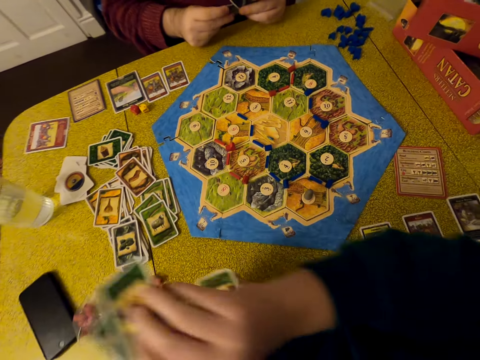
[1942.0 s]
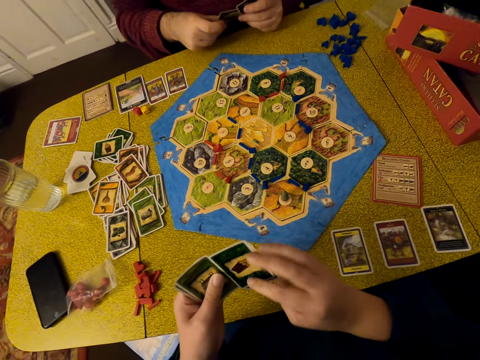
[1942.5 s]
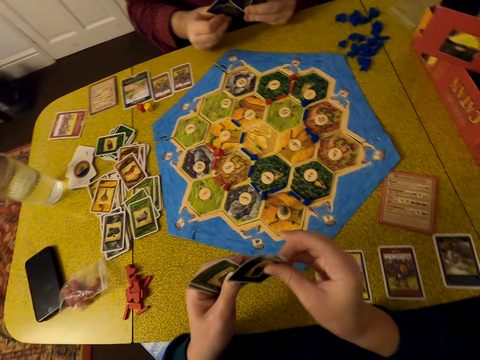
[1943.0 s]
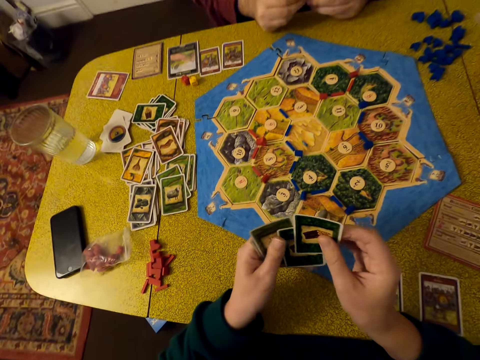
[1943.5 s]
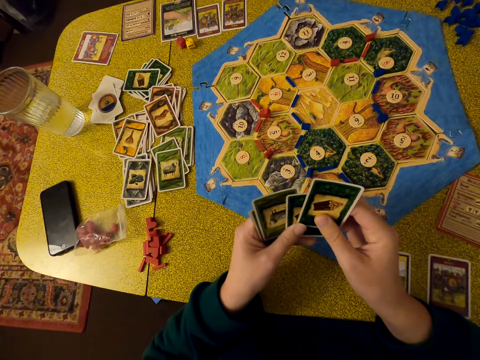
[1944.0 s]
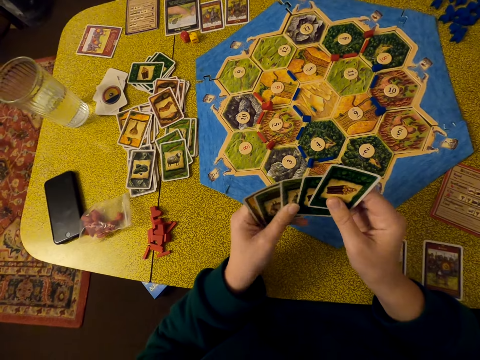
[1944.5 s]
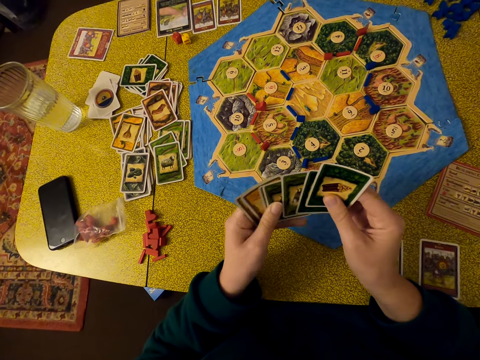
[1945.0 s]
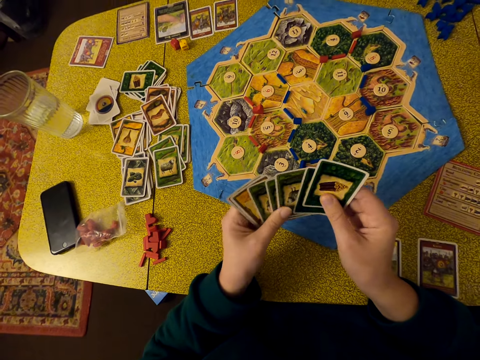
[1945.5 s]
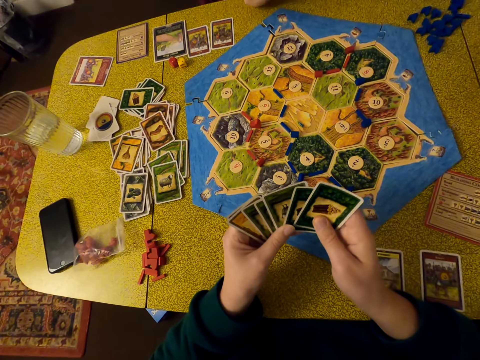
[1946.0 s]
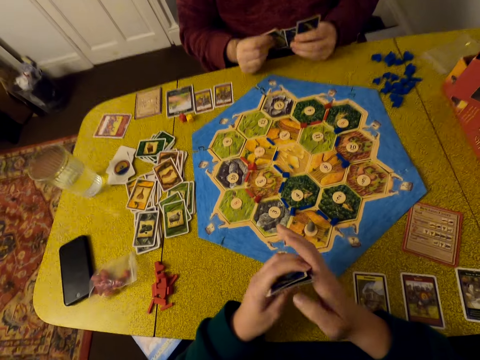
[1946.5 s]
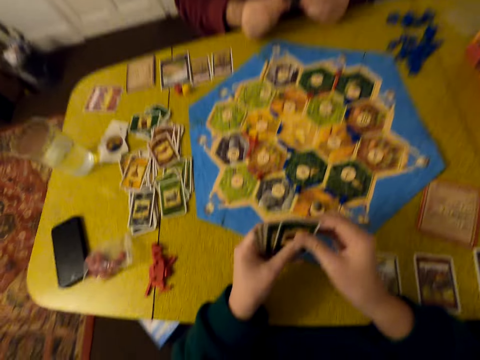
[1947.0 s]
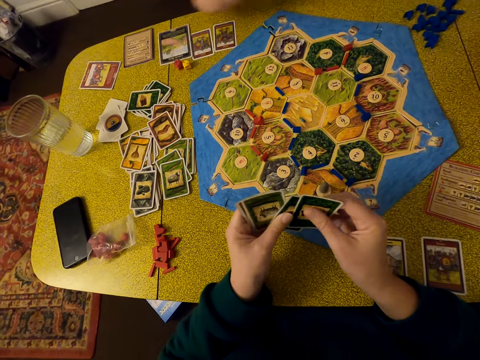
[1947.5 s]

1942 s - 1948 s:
The camera wearer arranges cards. They shuffle cards.

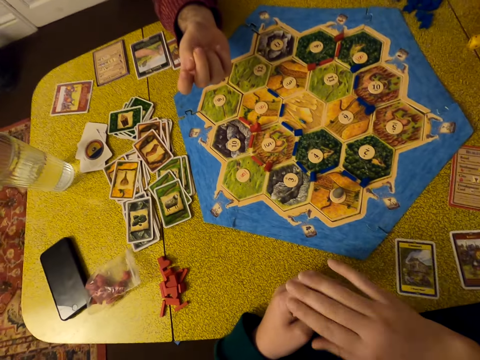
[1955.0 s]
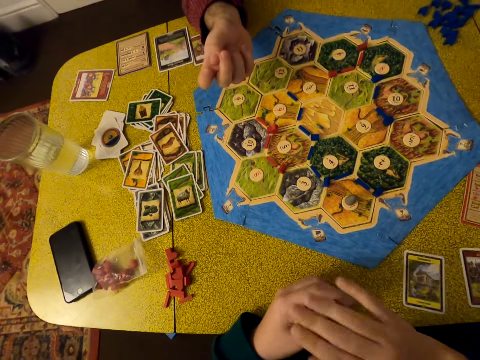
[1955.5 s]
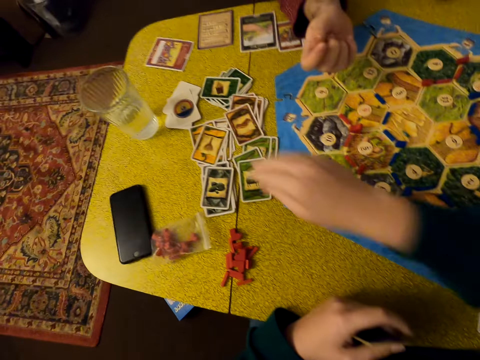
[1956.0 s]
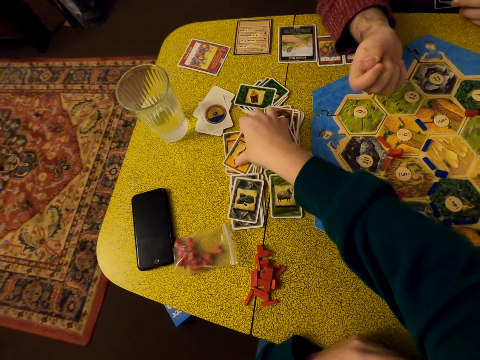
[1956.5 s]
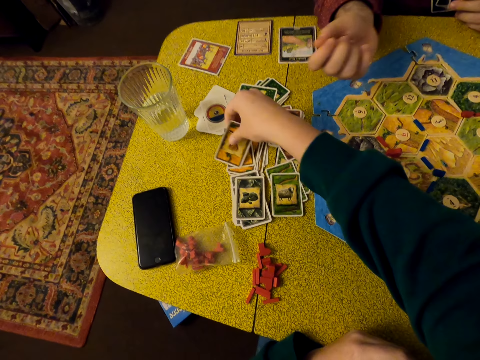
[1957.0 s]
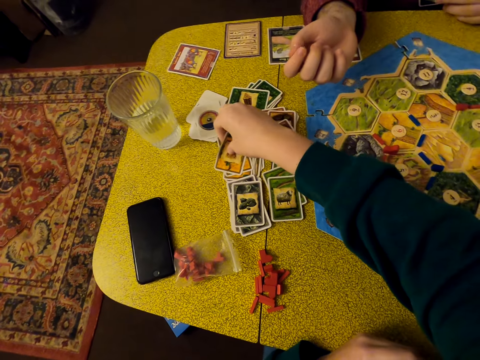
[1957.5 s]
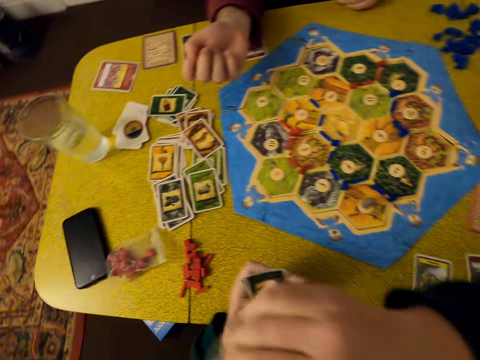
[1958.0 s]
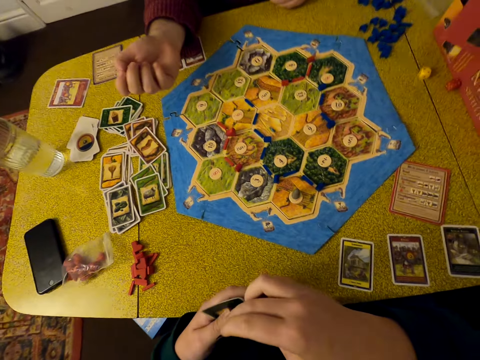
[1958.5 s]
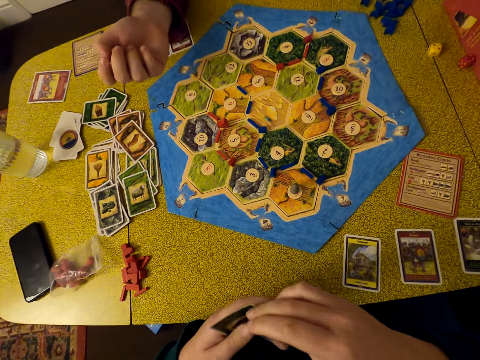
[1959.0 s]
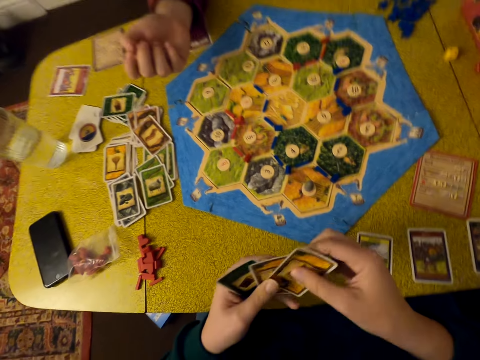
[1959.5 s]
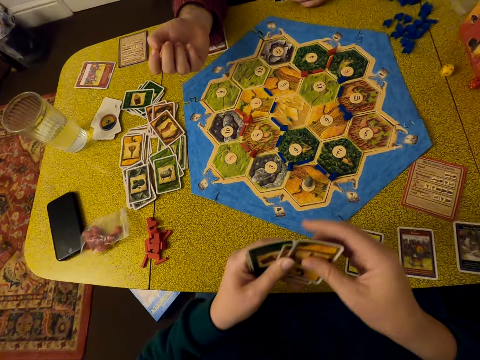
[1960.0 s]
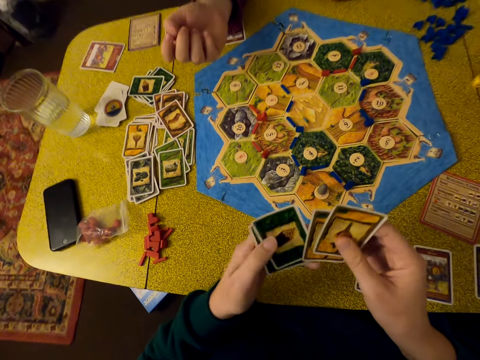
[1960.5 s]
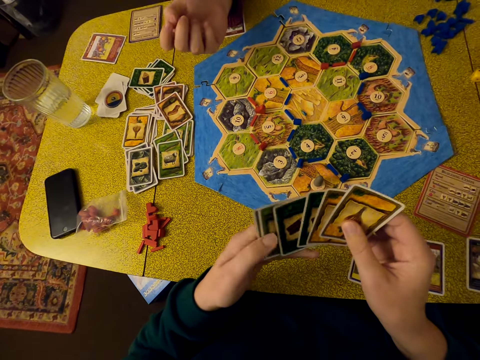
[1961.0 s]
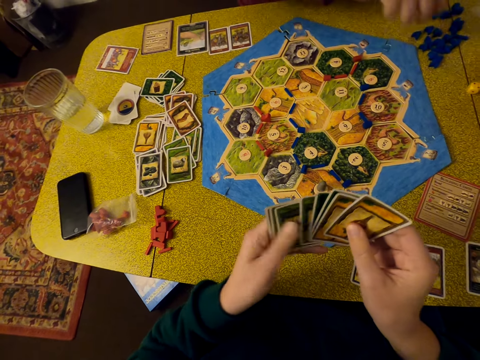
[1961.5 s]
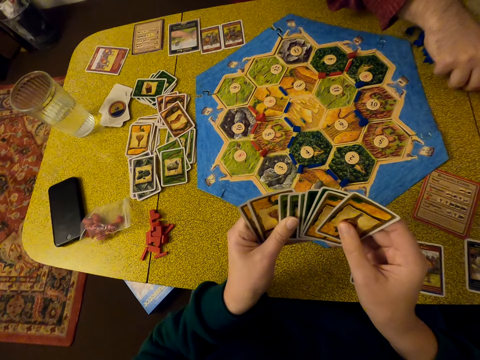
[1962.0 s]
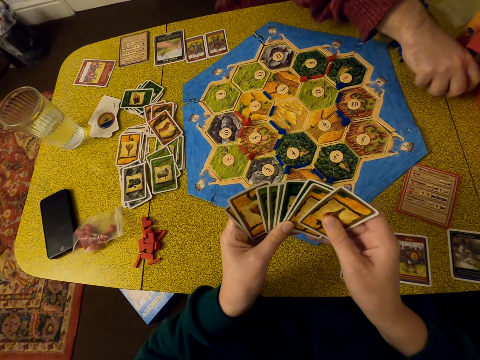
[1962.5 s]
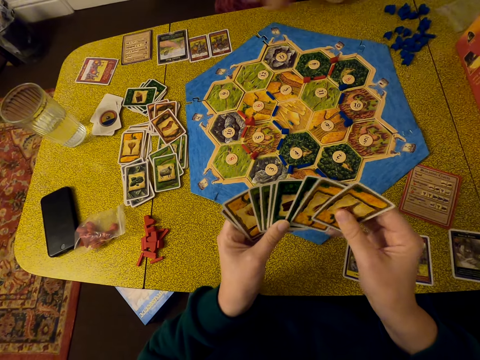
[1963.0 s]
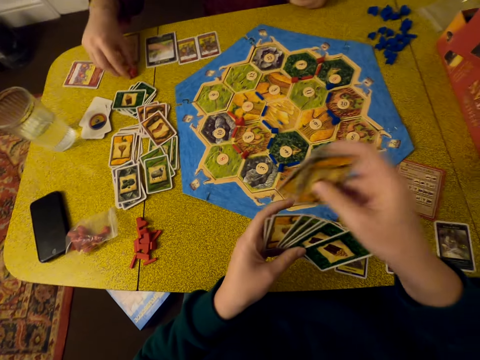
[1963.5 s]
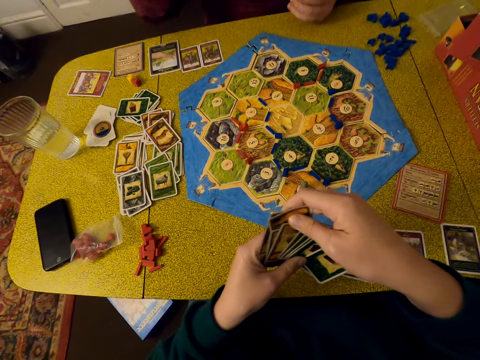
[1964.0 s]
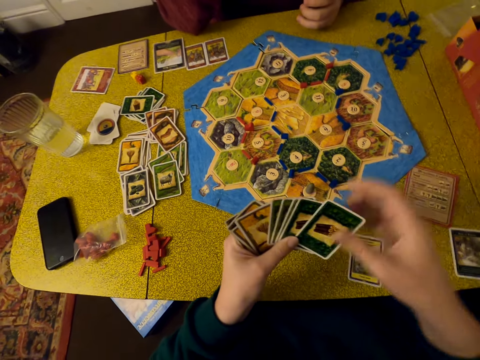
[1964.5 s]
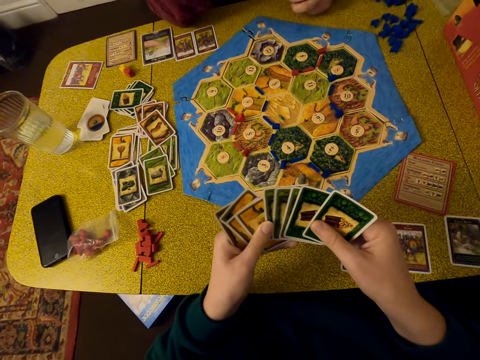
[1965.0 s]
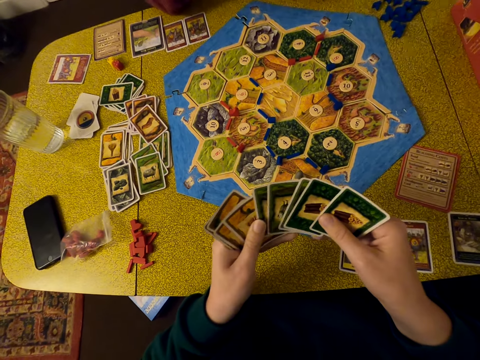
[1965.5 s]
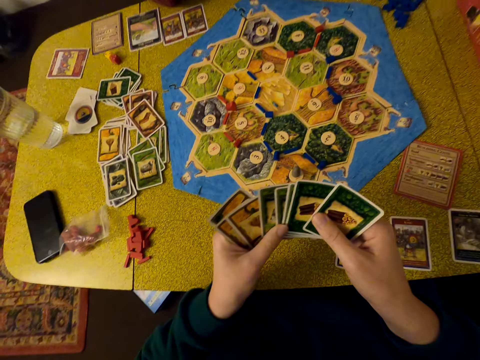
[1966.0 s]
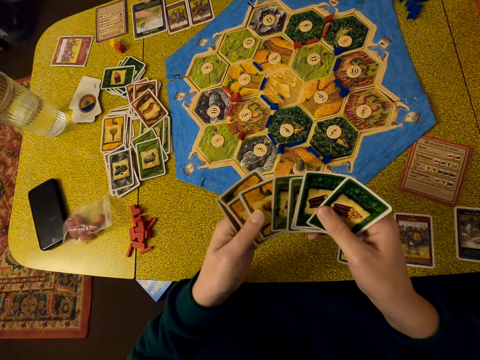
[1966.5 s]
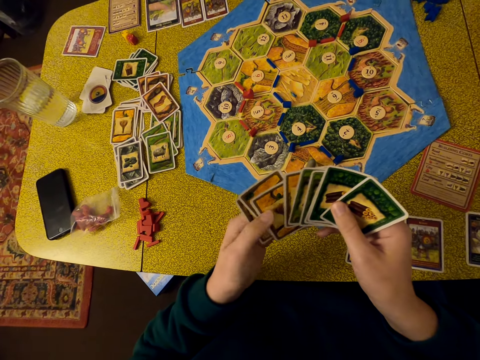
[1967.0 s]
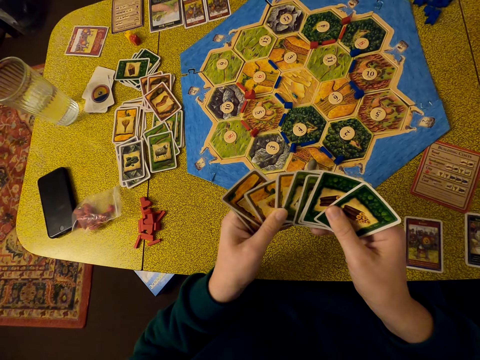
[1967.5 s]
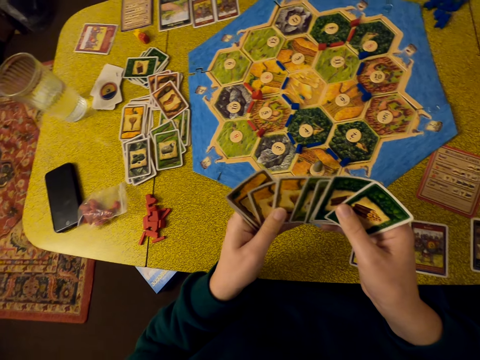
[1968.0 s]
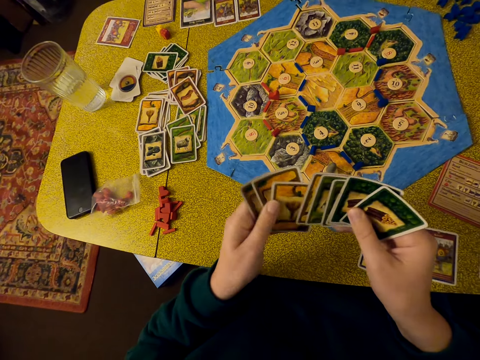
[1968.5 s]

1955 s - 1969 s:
The camera wearer takes cards. They arrange the cards. They shuffle the cards. A man collects dice. The man puts the dice on the table. The camera wearer arranges the cards.

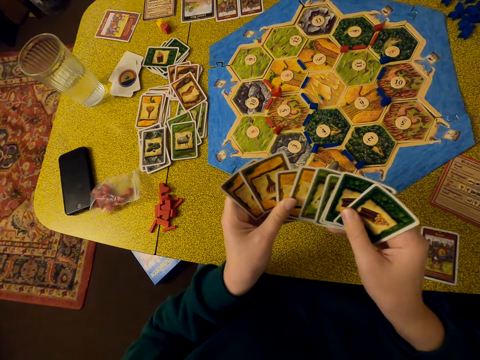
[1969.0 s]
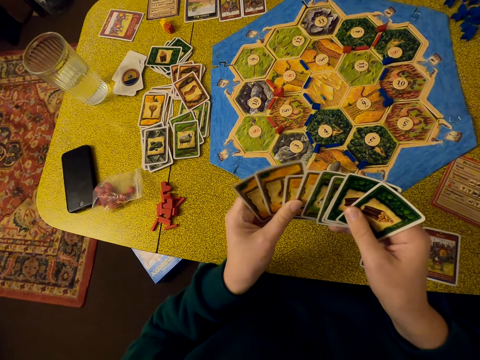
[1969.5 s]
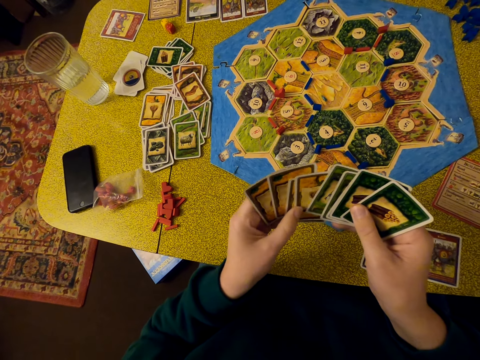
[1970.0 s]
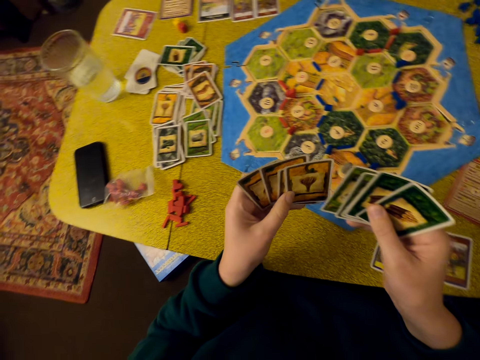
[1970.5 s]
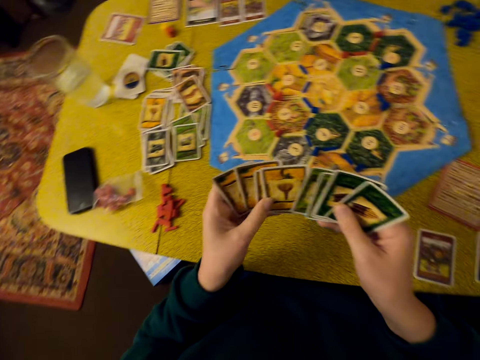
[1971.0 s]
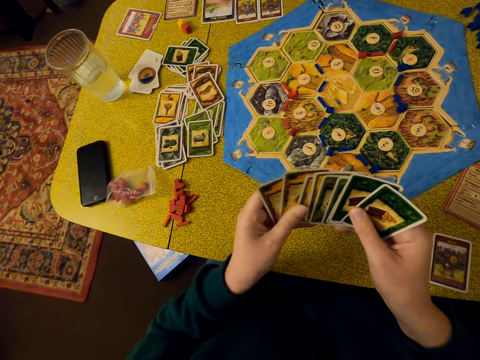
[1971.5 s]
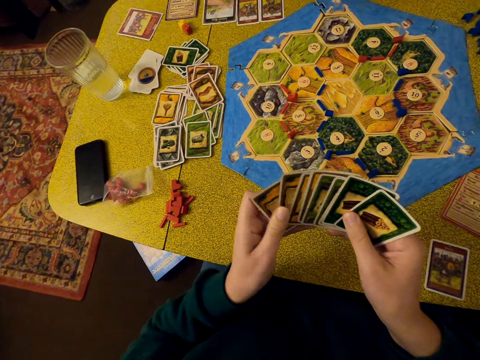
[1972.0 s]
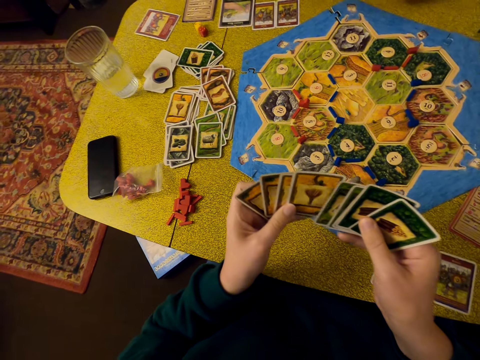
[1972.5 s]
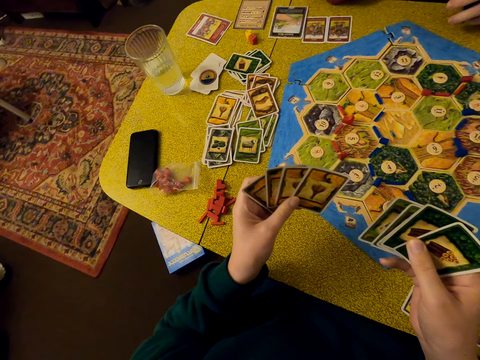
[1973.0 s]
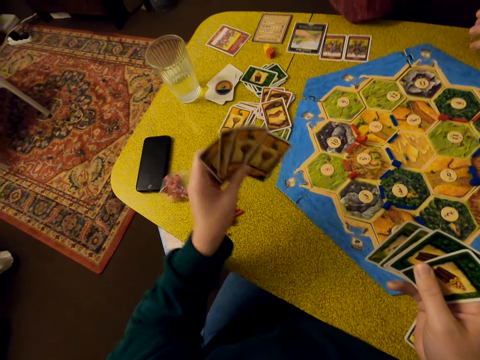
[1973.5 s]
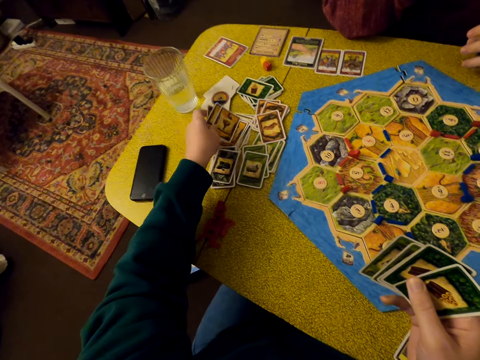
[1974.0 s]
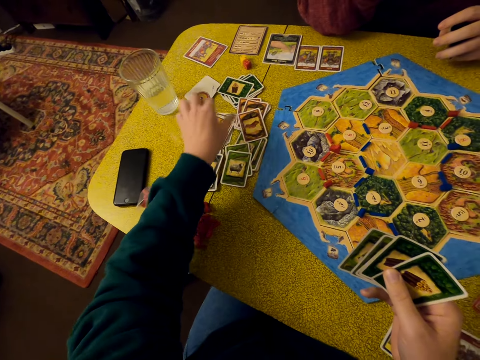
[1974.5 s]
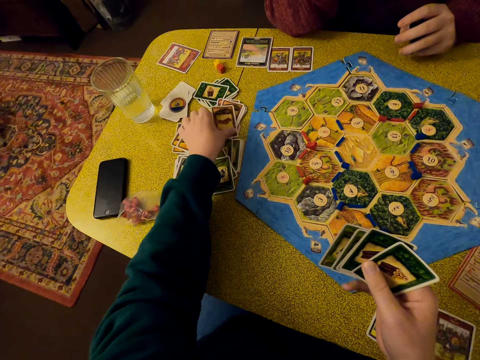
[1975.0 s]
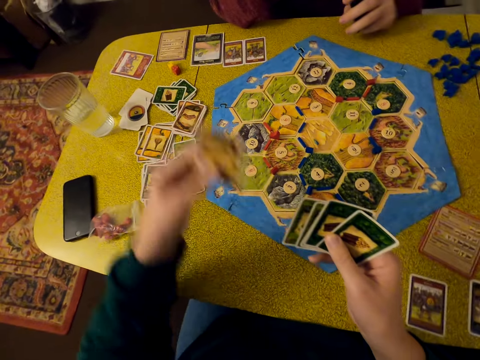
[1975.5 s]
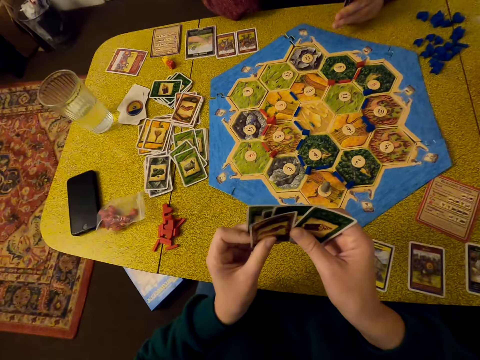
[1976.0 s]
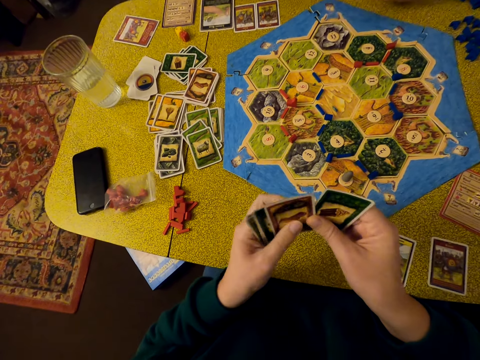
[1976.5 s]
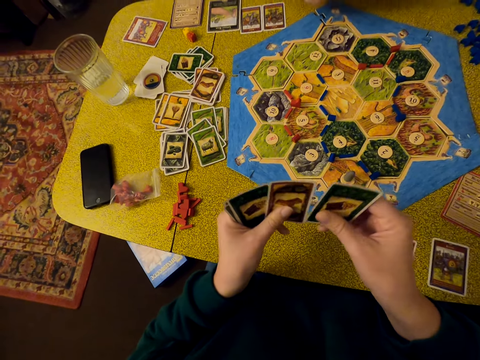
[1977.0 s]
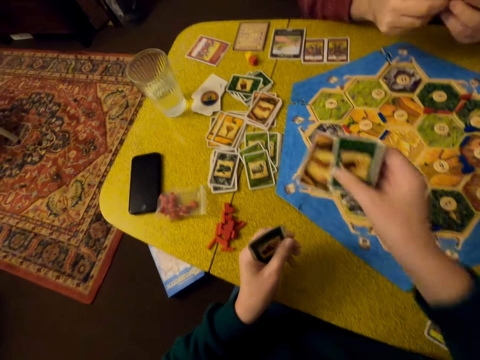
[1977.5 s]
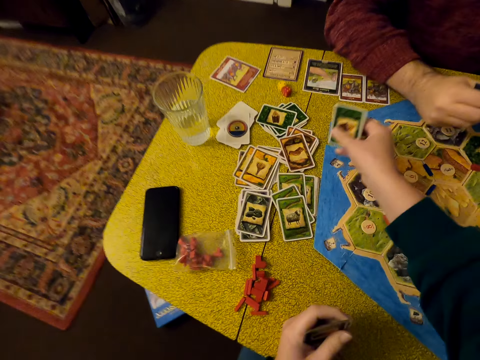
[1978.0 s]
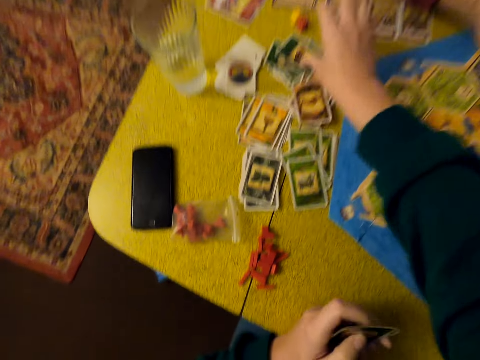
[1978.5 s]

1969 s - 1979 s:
The camera wearer puts cards on the table. They pick up a card. They move the cards. They drop the cards on the table.
